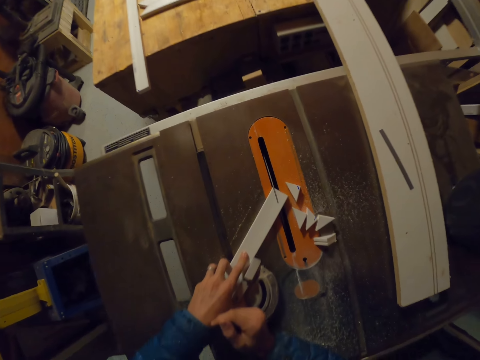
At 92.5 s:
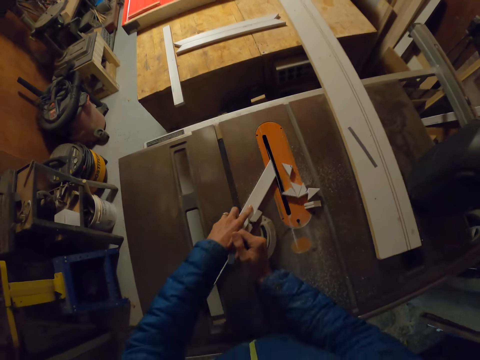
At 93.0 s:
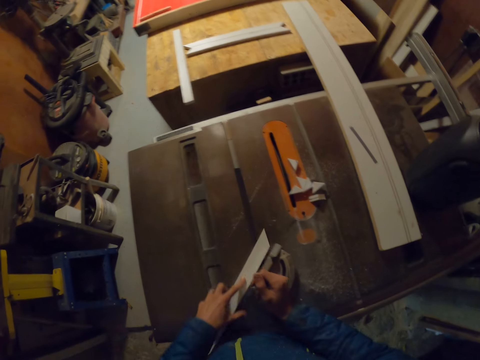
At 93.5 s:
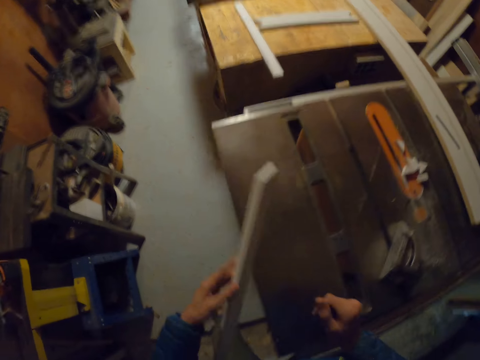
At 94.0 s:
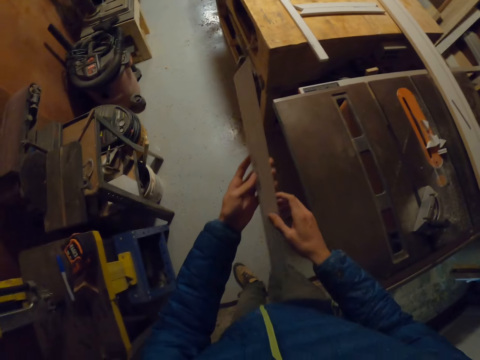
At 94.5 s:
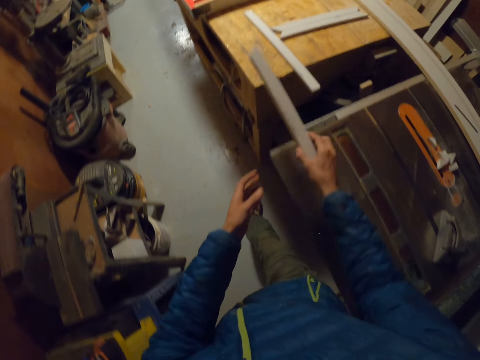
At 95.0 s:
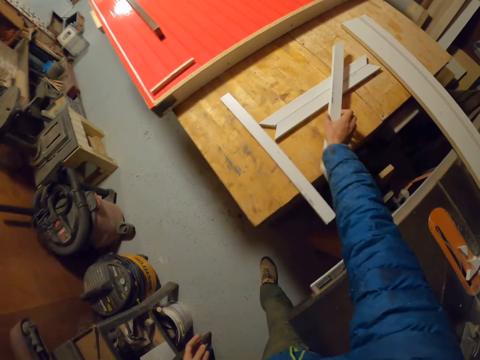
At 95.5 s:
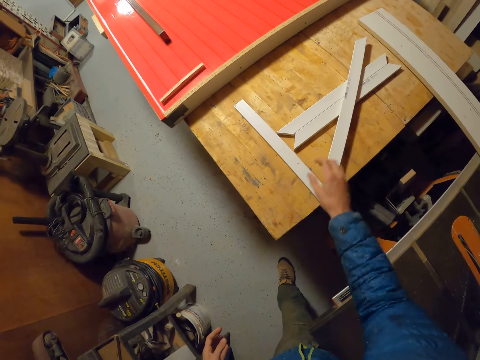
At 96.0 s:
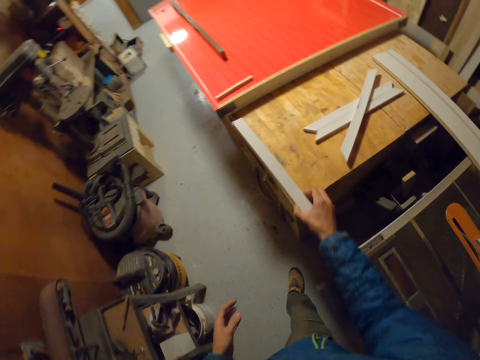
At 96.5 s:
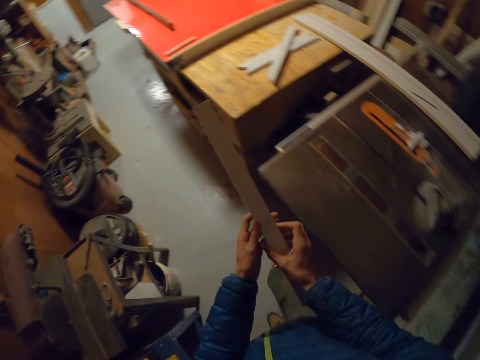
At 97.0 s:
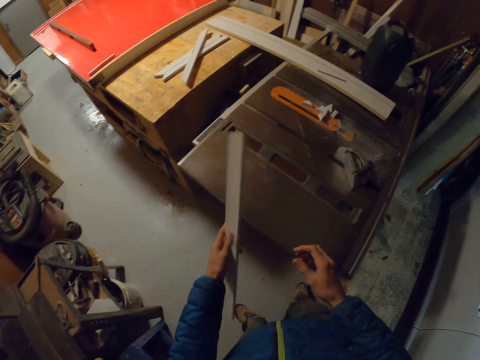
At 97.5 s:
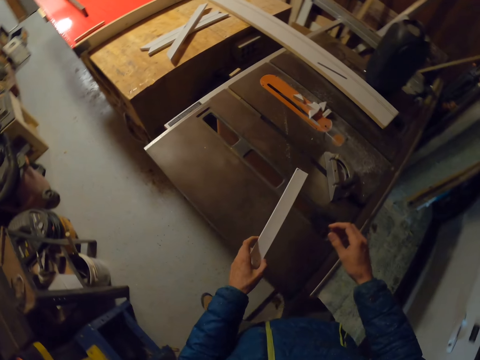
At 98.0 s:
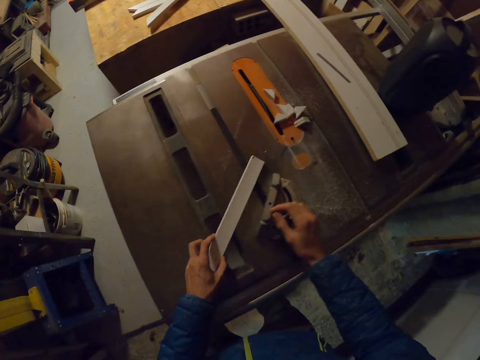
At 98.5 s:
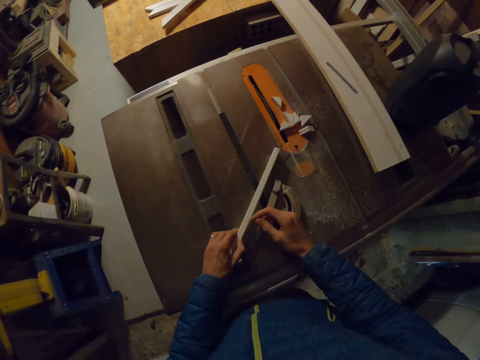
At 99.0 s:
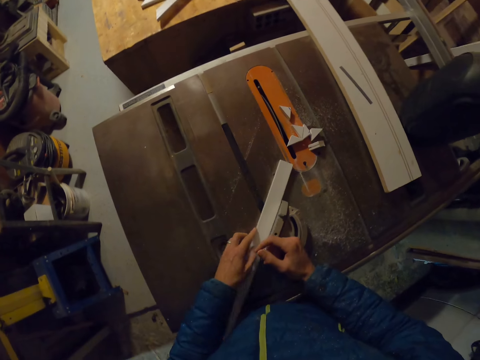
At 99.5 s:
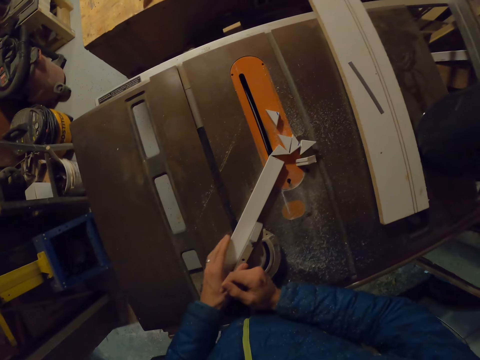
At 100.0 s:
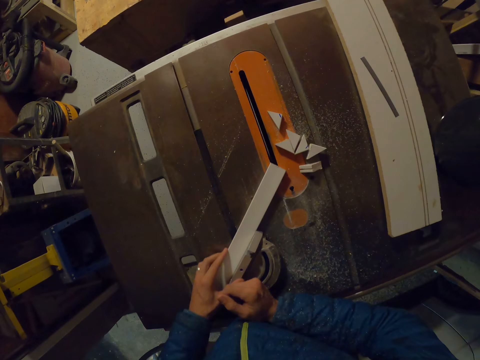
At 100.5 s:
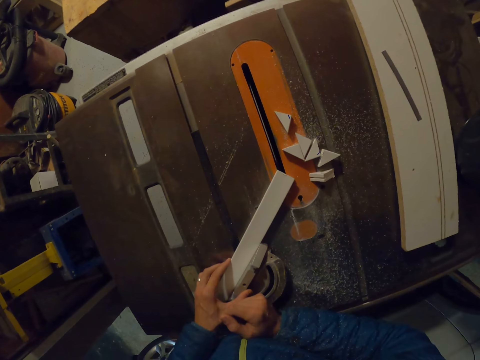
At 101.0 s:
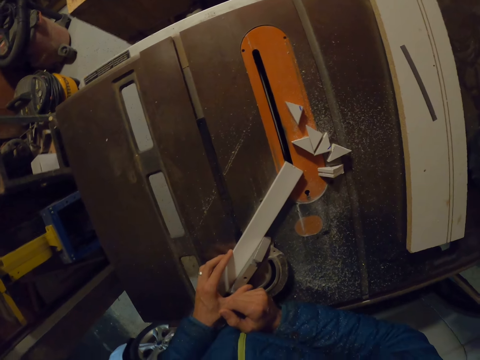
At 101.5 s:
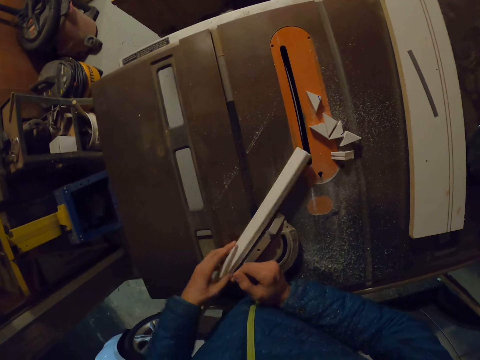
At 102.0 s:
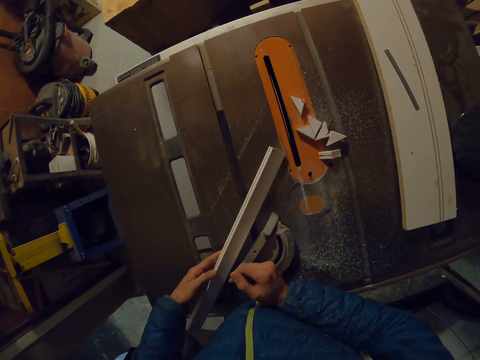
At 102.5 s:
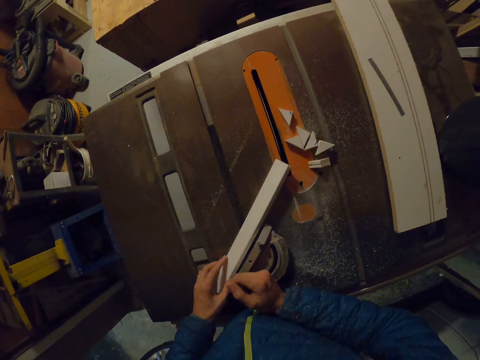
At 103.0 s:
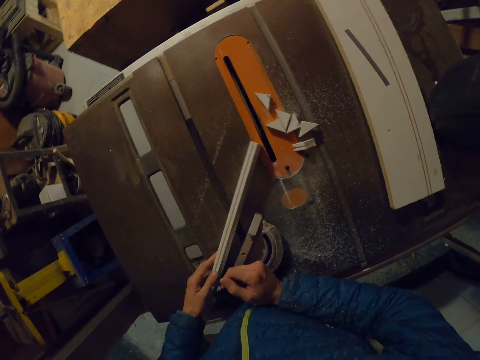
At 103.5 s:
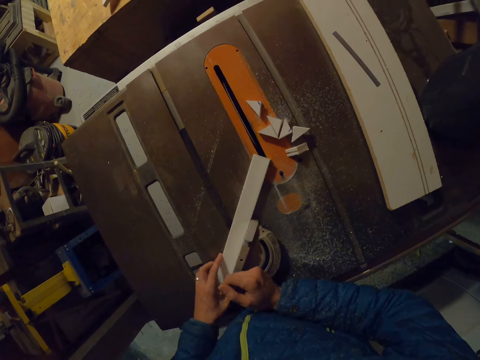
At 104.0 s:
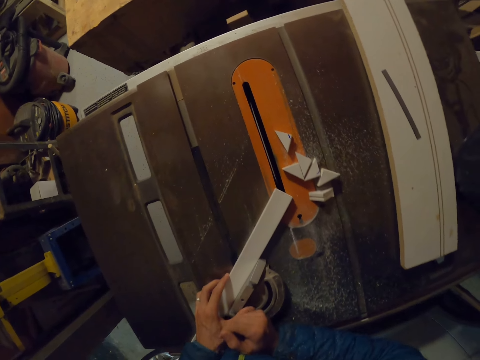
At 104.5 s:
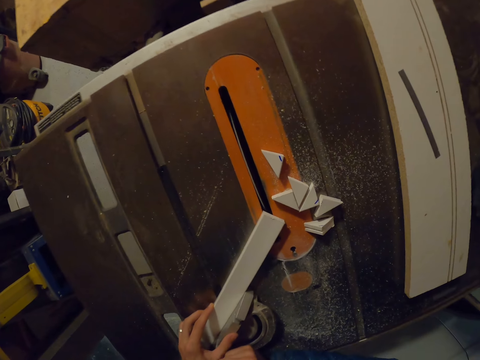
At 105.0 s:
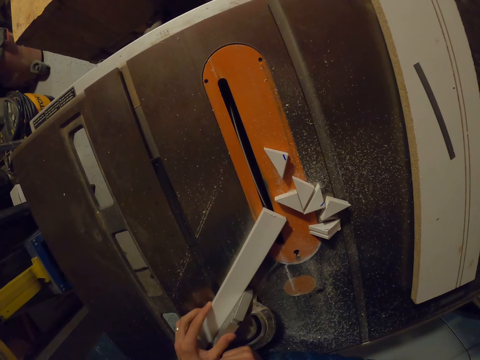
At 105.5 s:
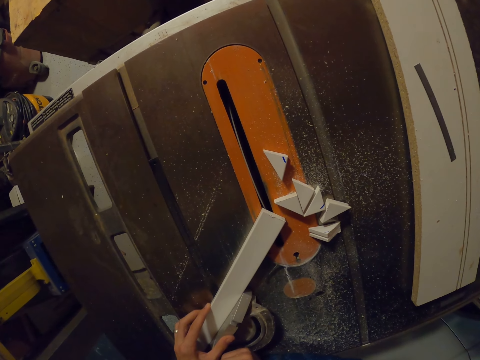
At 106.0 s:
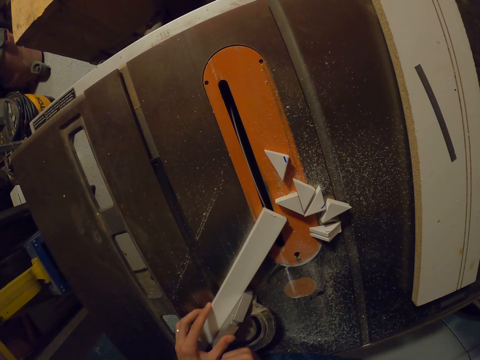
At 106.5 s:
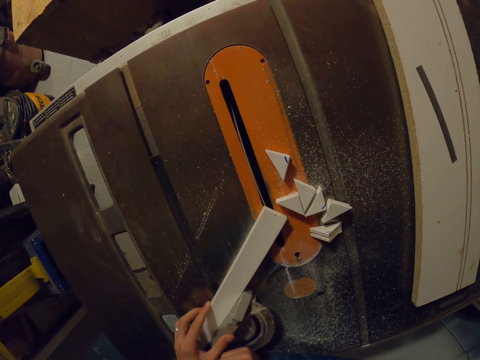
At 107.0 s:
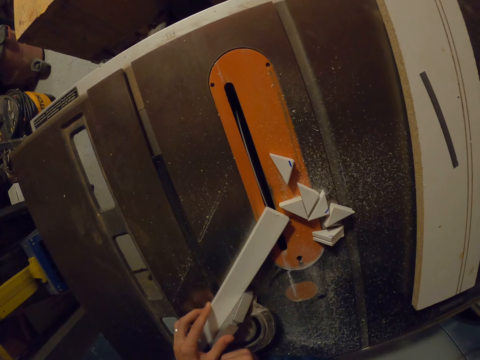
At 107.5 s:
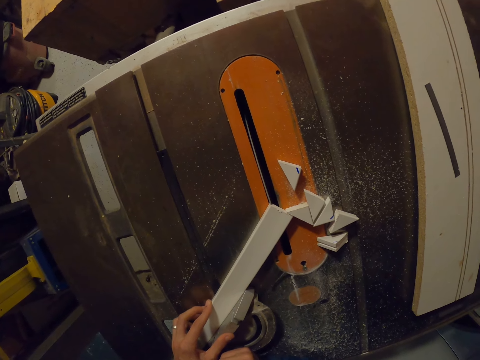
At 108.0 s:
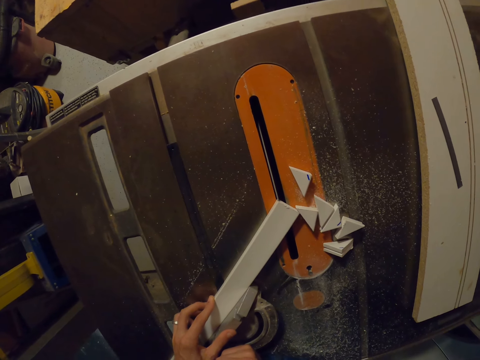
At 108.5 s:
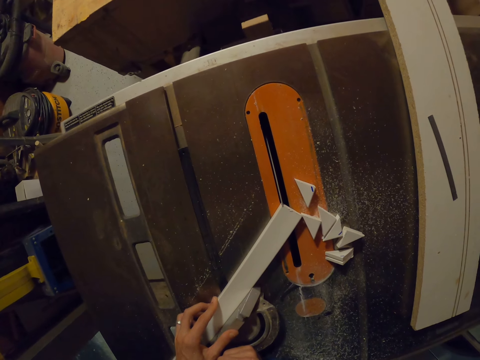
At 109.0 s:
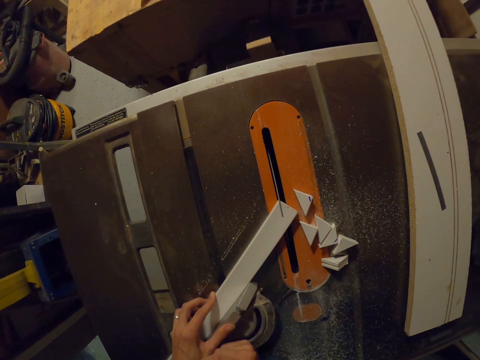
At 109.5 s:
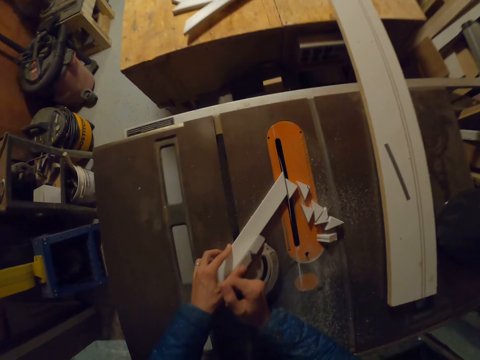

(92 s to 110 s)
The camera wearer takes the piece of wood. He drops the piece of wood on the other pieces of wood. He picks up another piece of wood from the table with his right hand. He puts the piece of wood on the machine. He moves the piece of wood on the table with his right hand. He looks at the piece of wood. He cuts the edge of the piece of wood in his hands with the table saw.

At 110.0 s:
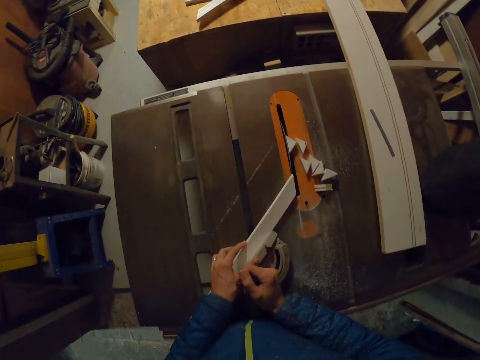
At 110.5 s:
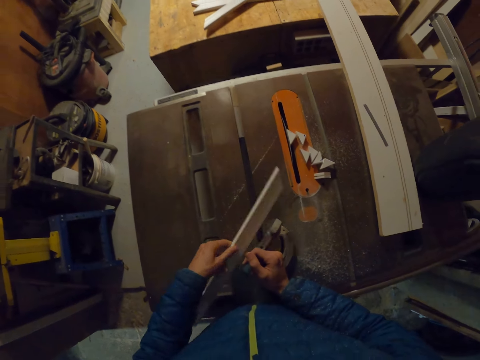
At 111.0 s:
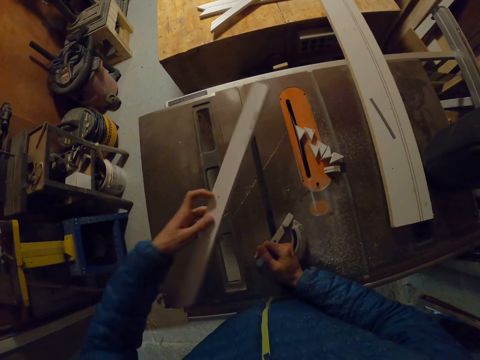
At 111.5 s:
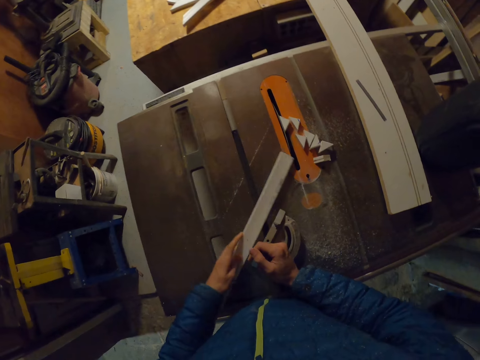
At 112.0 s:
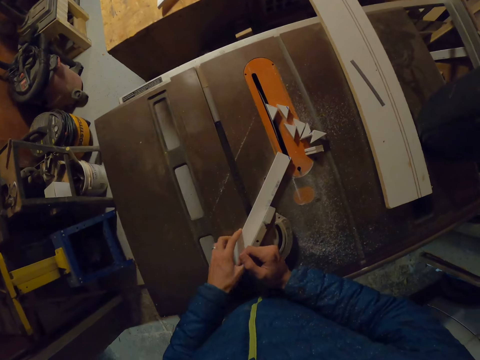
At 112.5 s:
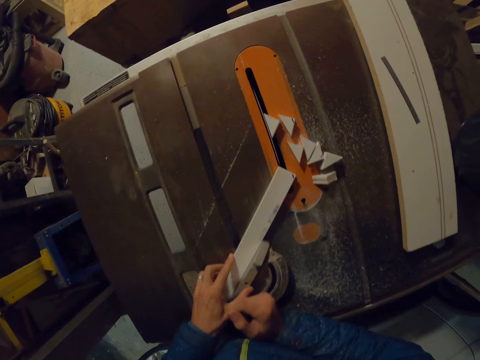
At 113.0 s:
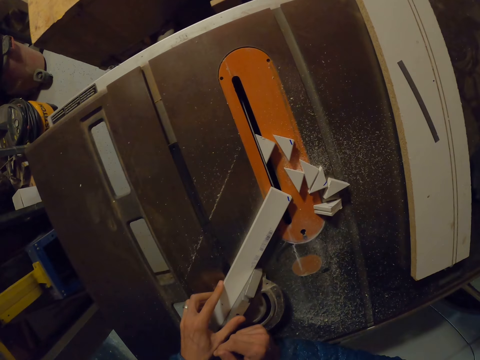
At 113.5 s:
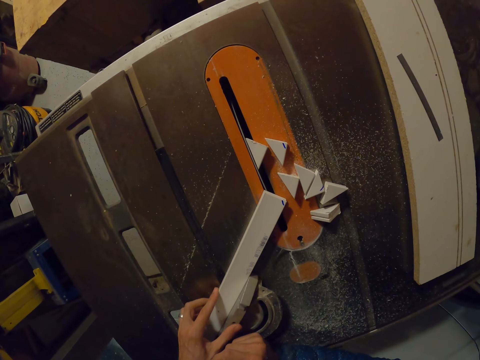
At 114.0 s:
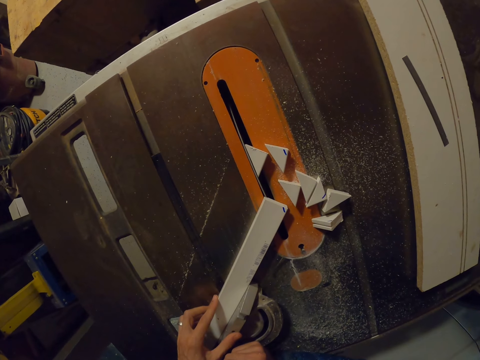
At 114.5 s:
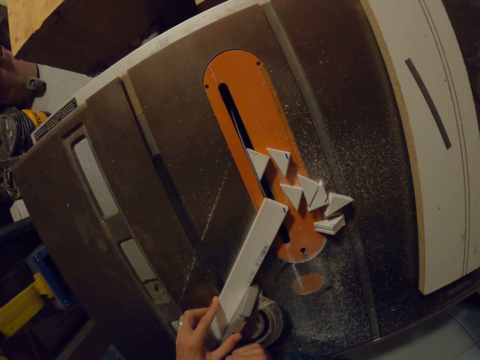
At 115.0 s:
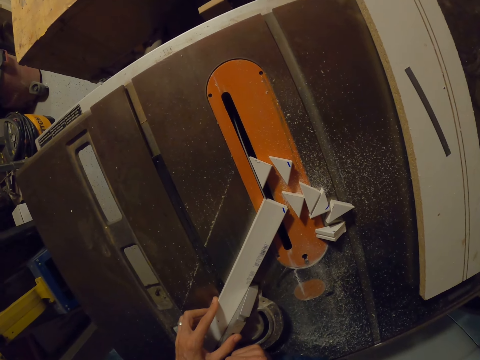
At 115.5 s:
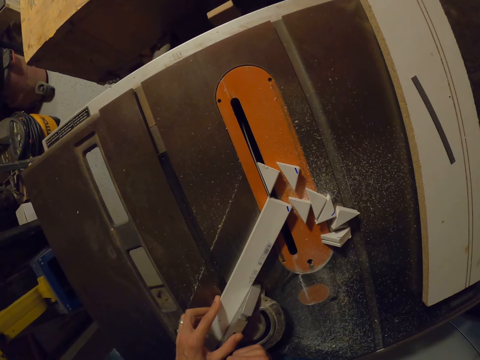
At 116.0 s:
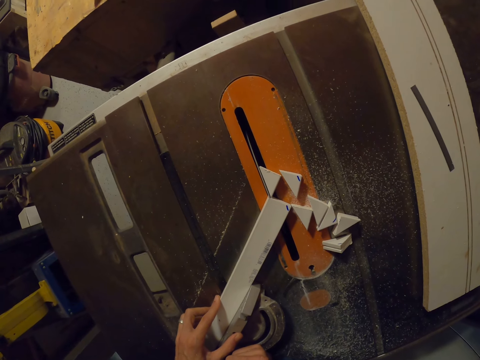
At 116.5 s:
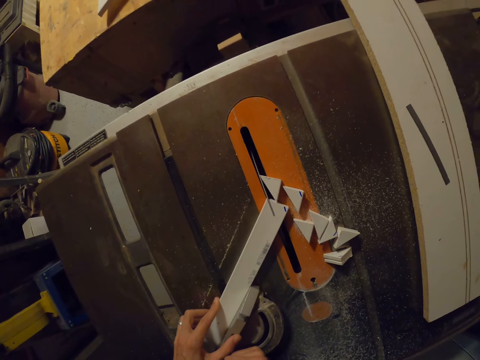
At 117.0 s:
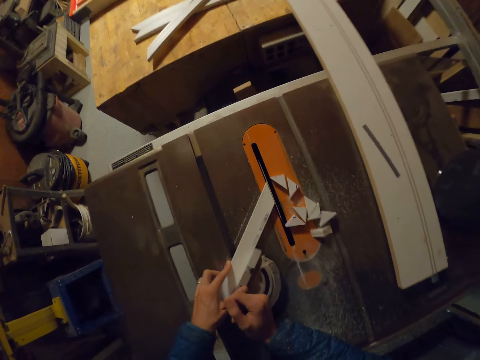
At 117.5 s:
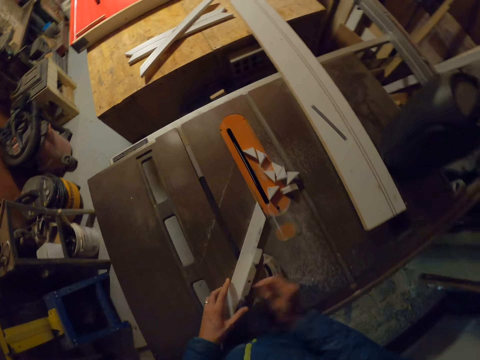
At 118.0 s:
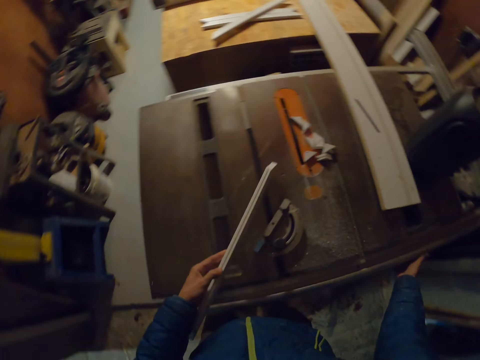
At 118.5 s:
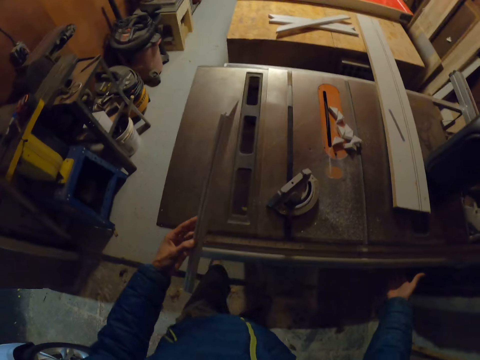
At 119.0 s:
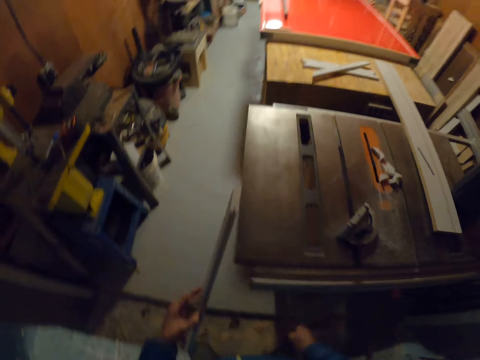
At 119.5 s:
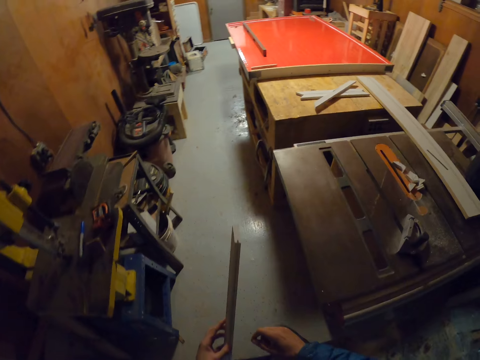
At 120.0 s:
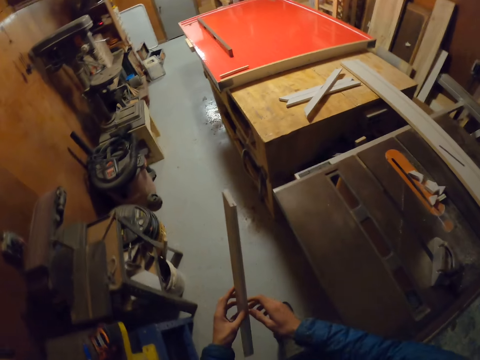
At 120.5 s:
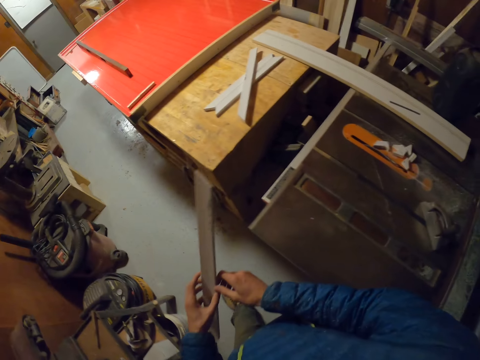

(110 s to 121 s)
The camera wearer turns the piece of wood to the other end. He cuts the other edge of the piece of wood with the table saw. He turns the blade lift lock of the table saw with his right hand. He touches the wood cutter machine. He walks towards the table.
